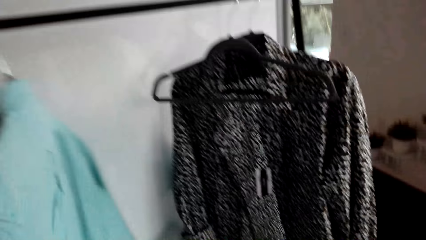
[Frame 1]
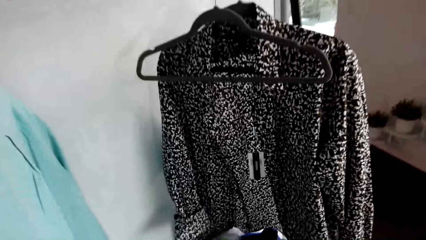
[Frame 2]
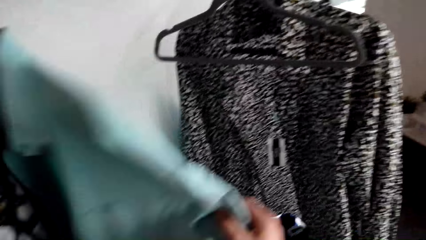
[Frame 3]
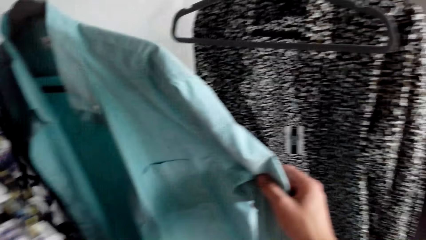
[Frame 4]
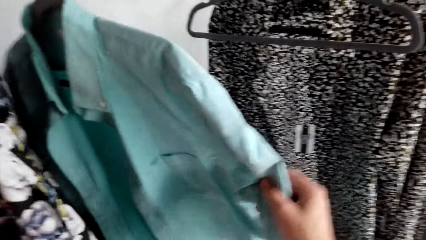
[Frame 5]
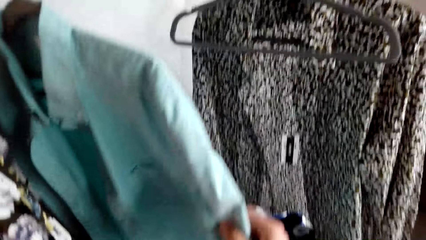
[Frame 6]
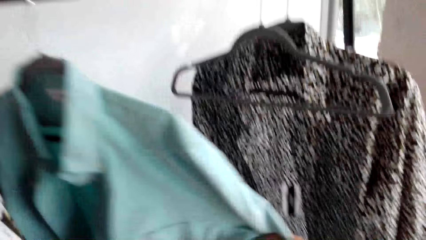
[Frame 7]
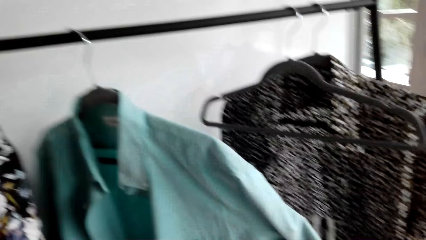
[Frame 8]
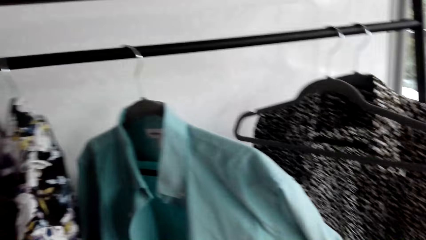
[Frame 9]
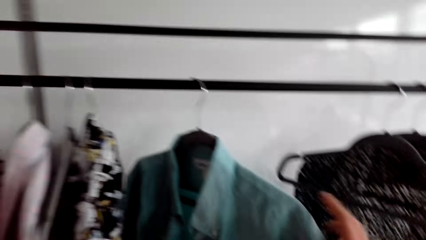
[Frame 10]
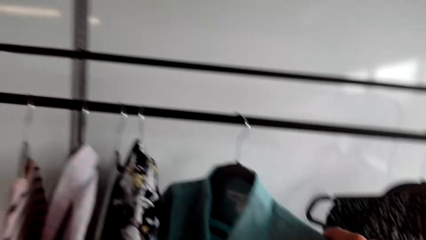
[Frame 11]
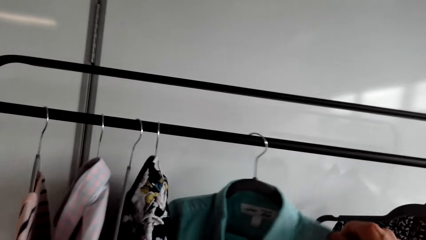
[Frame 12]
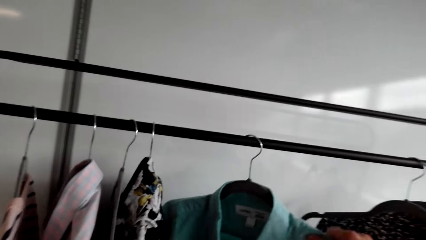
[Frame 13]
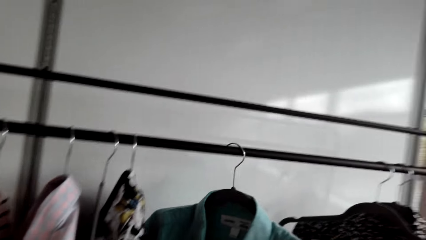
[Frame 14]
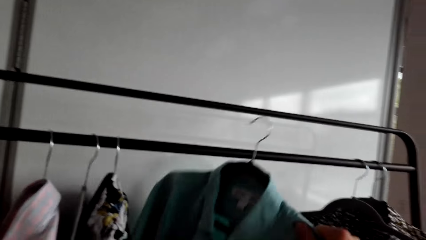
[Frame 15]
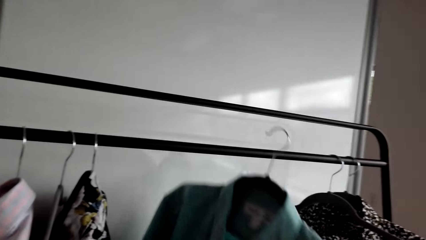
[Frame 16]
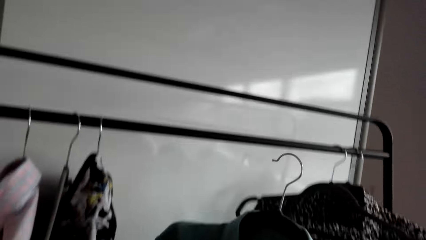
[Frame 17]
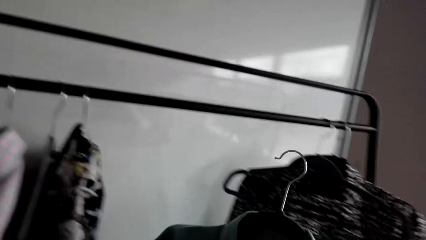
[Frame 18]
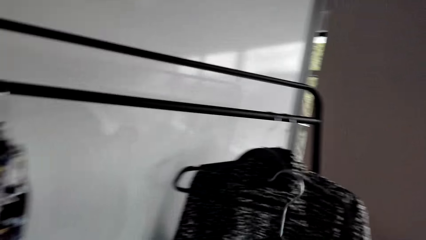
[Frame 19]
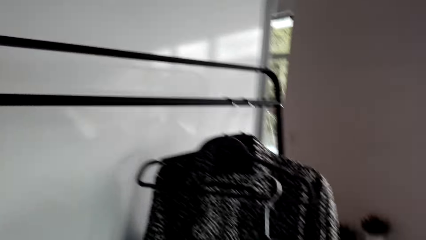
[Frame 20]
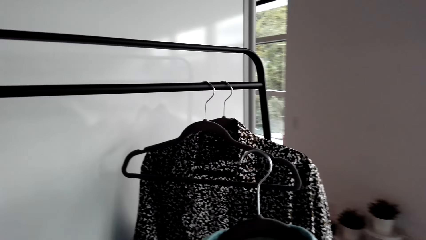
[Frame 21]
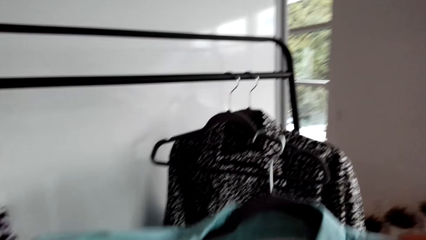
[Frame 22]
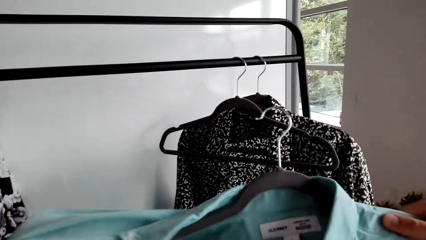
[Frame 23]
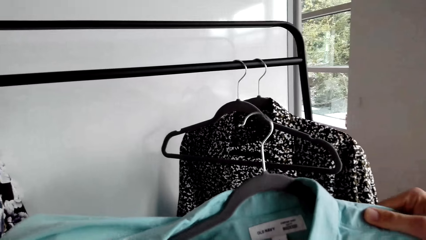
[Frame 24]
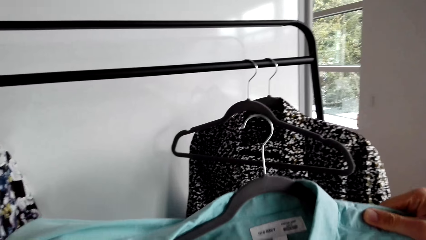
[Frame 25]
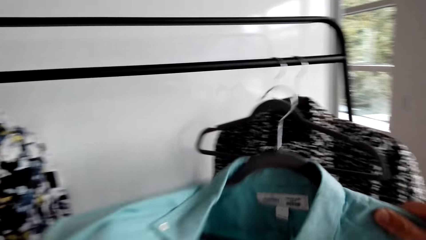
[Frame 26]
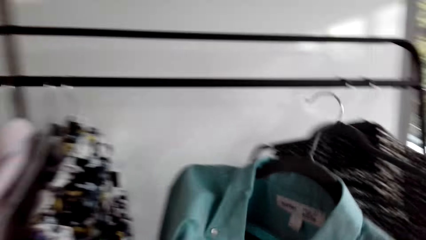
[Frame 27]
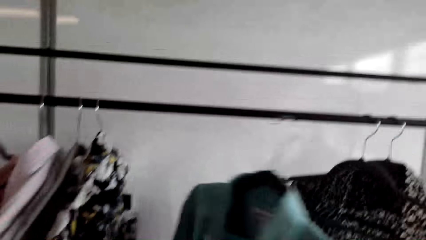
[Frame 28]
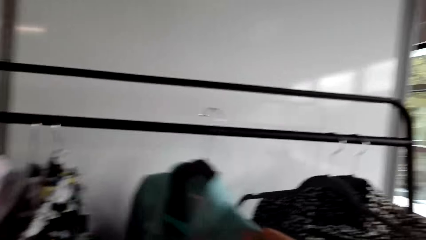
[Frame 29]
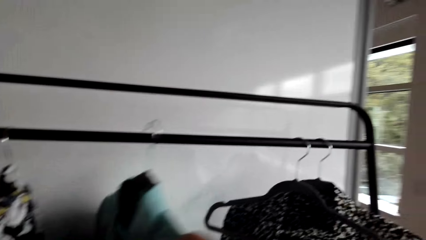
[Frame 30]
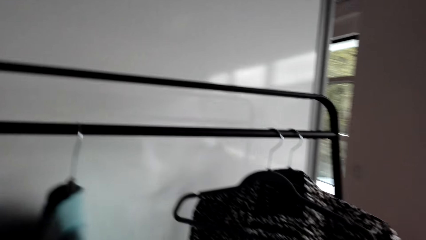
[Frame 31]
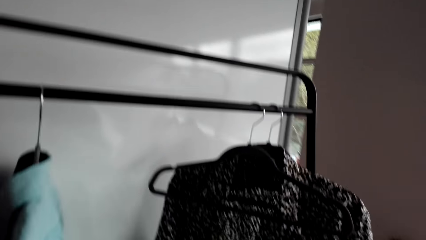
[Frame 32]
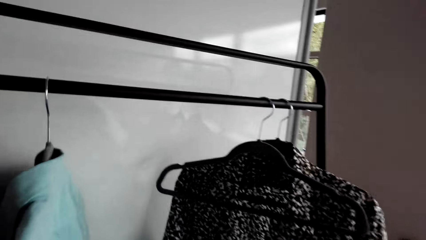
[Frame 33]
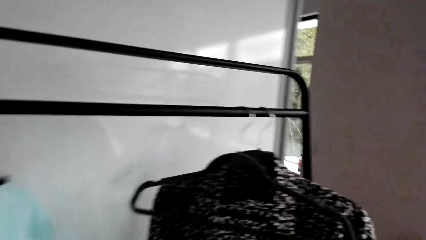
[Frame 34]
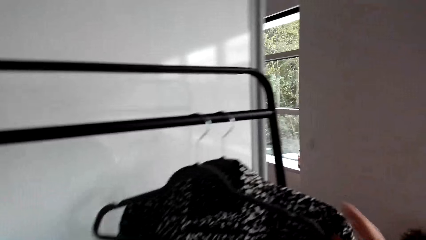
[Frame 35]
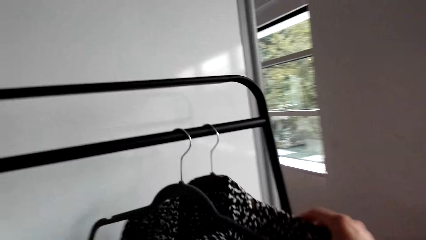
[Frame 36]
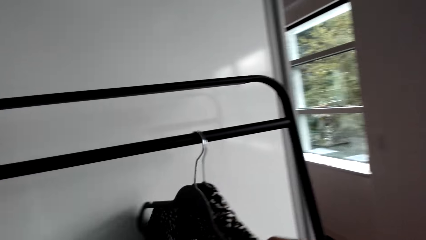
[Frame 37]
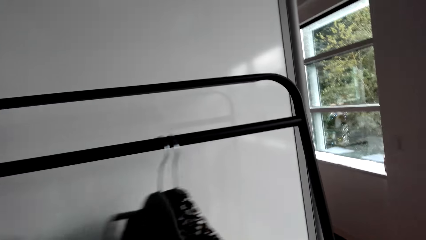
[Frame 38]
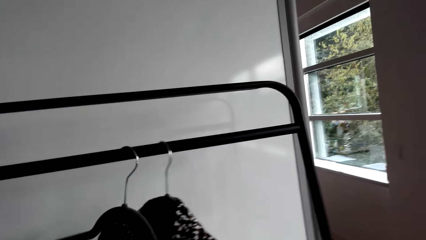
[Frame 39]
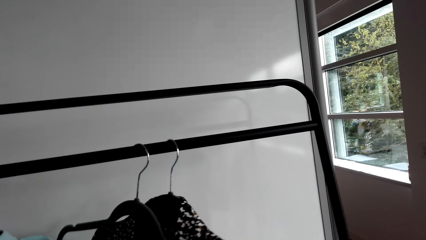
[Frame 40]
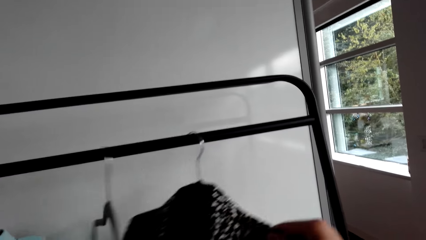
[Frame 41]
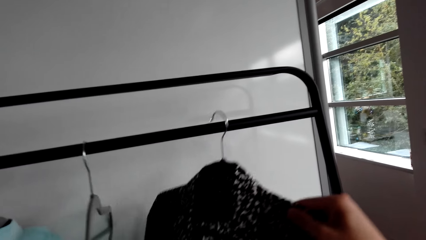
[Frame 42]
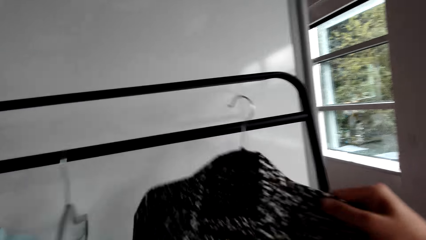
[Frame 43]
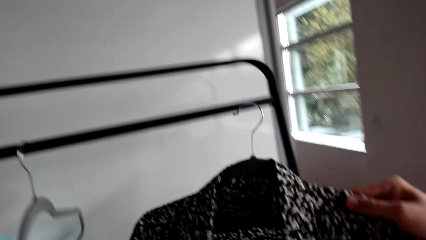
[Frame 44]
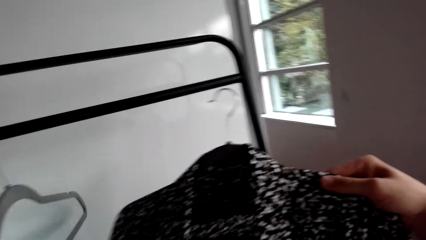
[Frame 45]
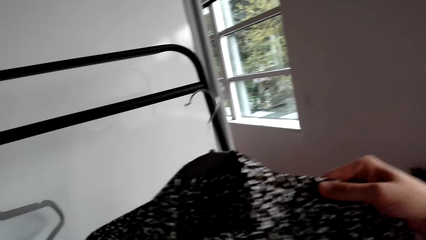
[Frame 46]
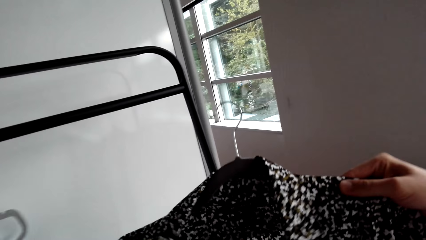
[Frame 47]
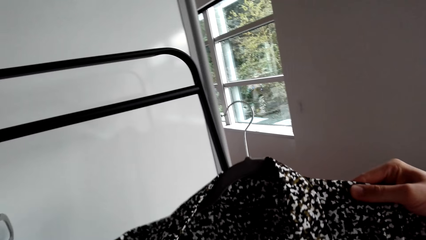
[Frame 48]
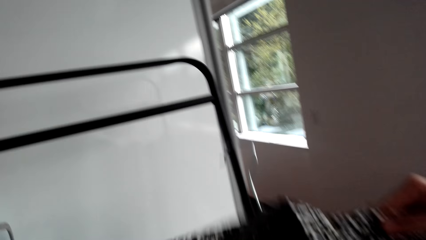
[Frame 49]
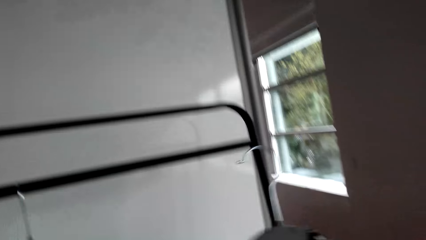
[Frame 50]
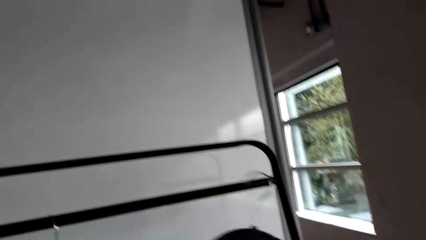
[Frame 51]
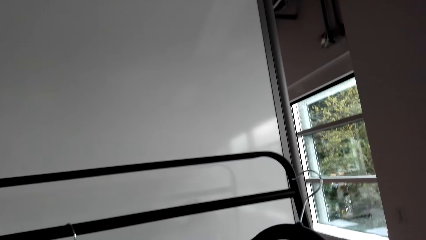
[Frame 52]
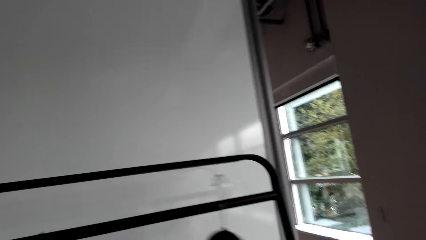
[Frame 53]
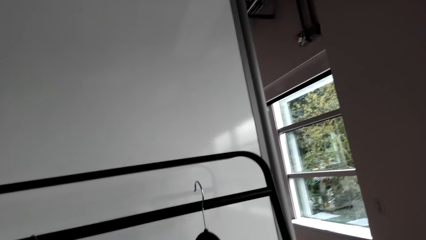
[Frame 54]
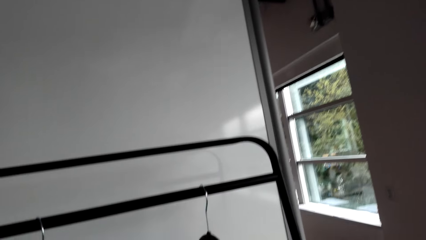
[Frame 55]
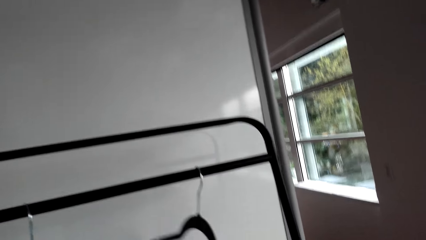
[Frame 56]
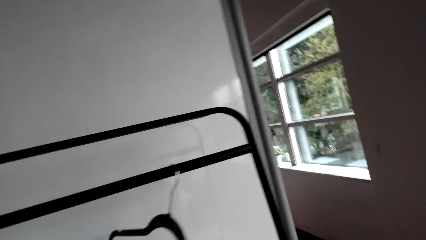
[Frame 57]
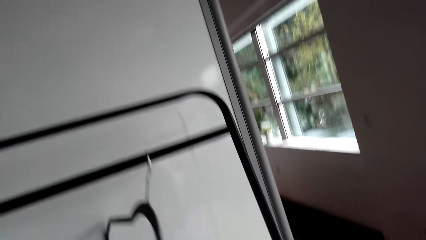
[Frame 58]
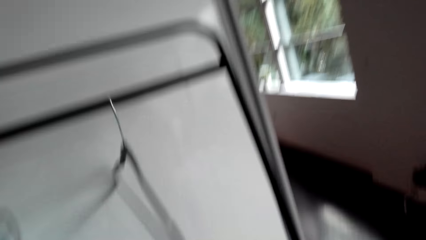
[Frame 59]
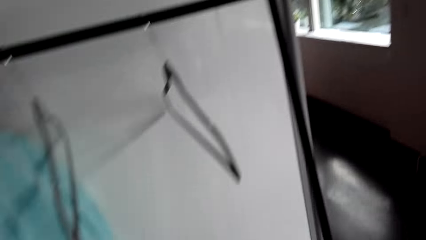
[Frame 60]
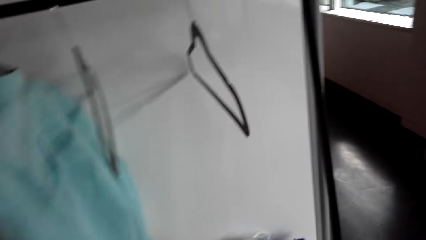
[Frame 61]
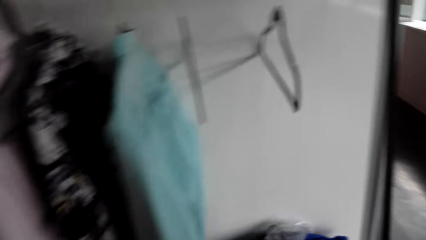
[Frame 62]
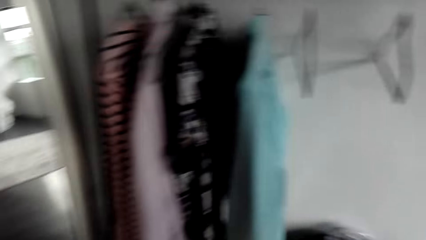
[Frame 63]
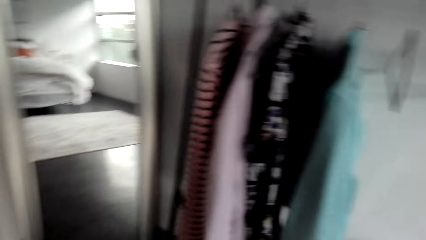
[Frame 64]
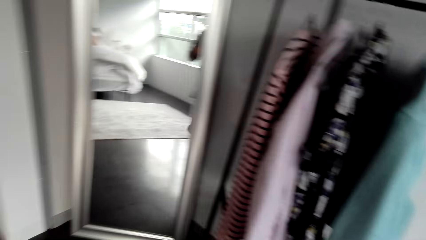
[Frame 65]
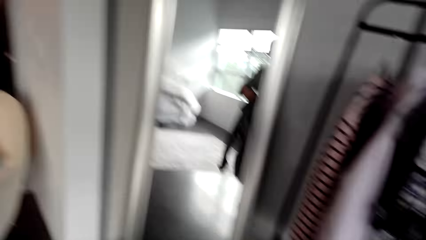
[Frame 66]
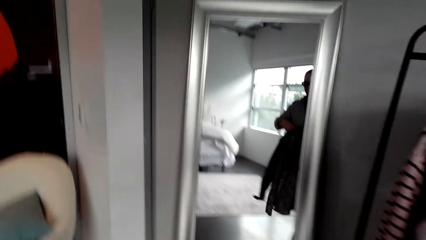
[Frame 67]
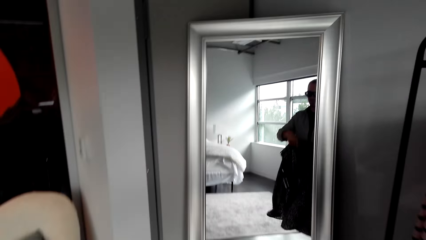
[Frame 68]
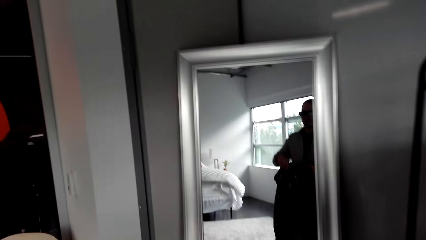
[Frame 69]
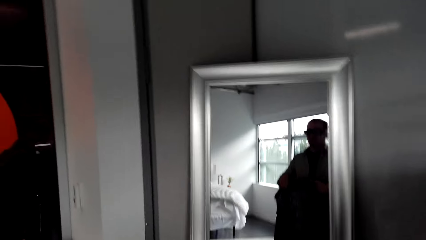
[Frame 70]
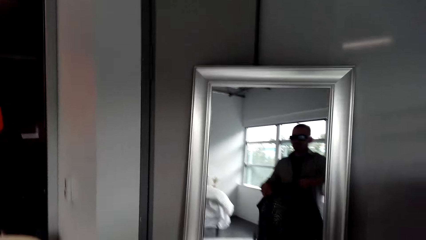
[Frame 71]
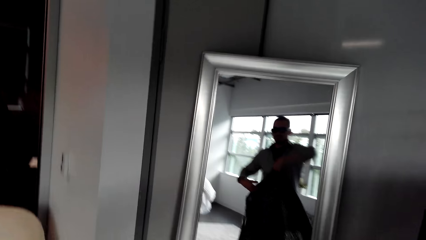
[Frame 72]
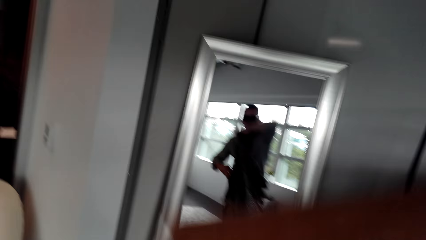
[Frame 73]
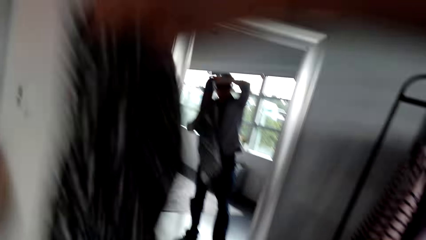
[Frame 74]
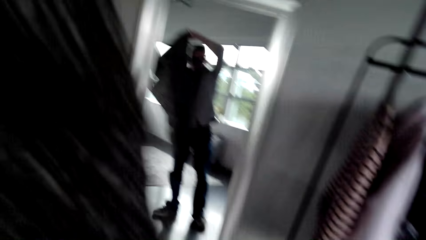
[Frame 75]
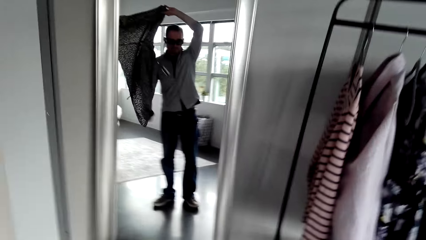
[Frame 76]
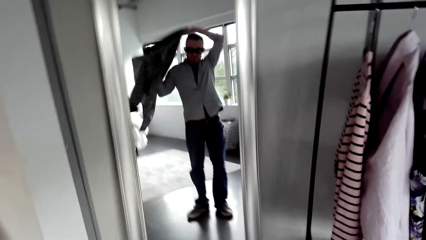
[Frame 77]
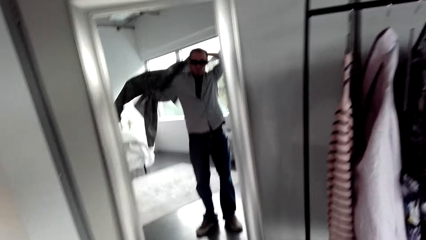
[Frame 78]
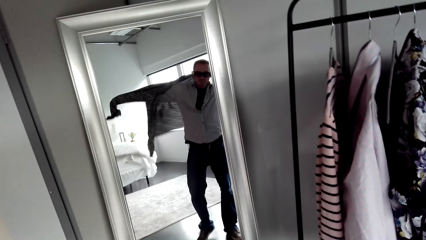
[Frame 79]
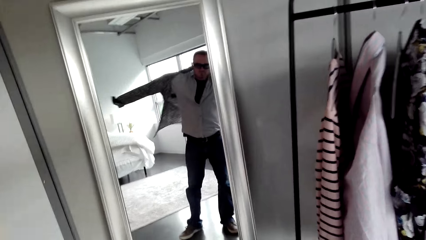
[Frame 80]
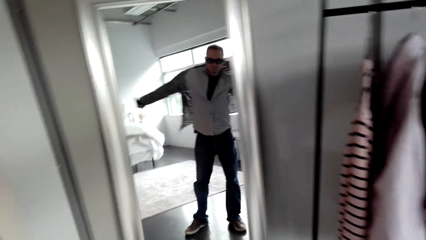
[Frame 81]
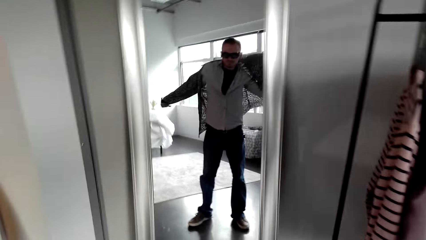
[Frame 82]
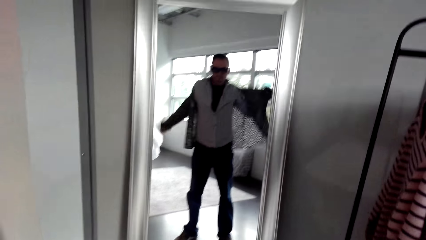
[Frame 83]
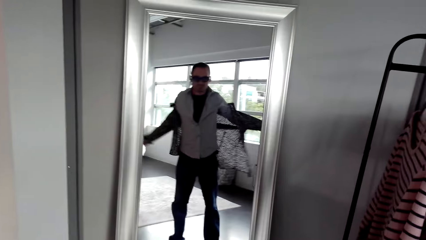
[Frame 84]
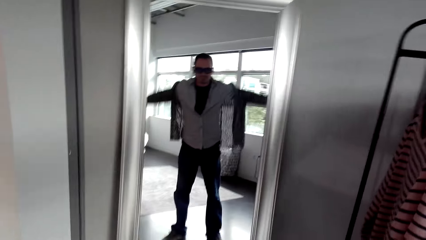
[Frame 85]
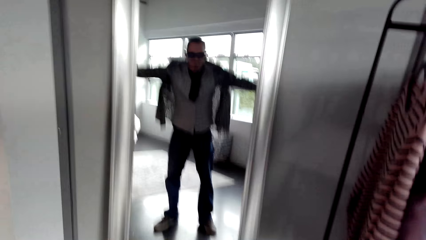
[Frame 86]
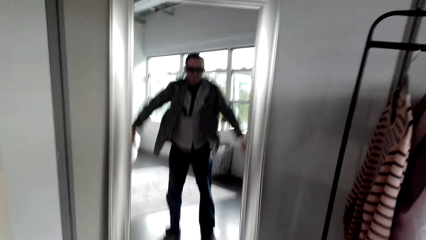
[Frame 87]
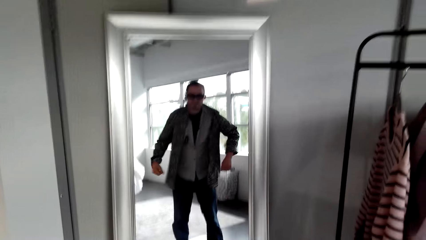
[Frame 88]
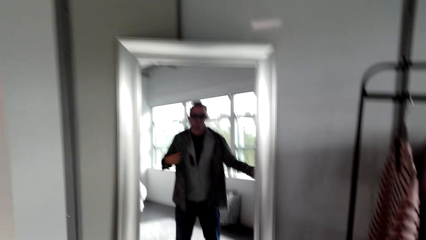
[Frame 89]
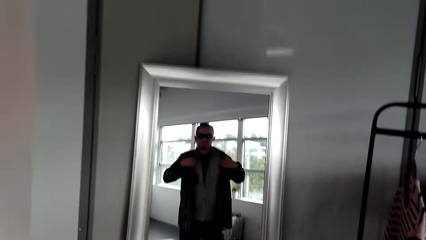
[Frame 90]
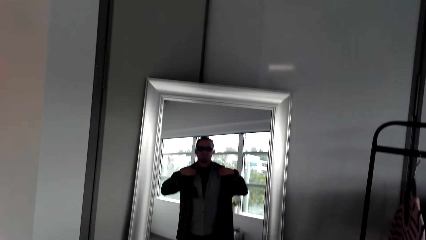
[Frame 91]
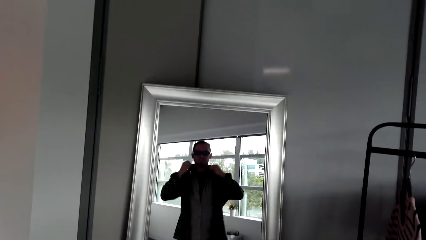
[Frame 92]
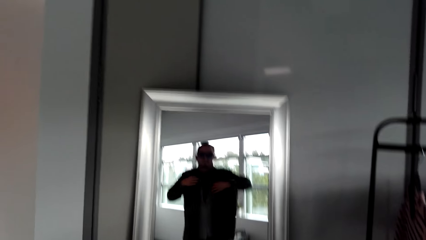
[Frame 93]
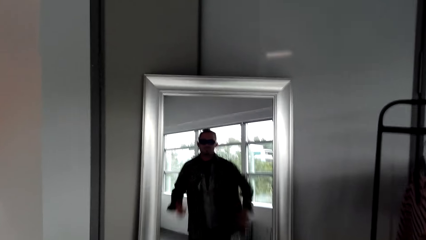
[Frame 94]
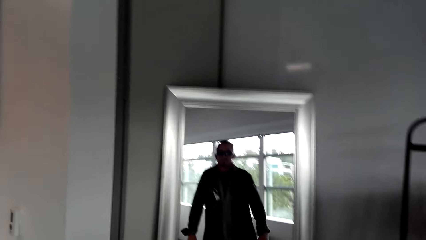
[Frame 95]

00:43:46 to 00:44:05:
The camera wearer removes a shirt from the hanger stand. They return the shirt to the hanger stand. They move clothes. They wear the shirt.
